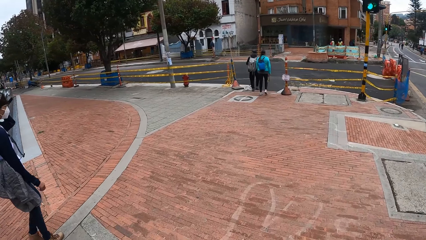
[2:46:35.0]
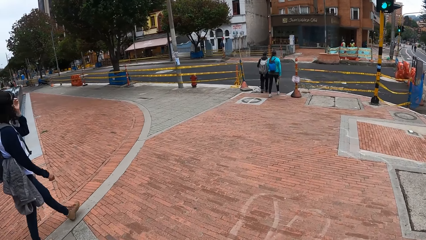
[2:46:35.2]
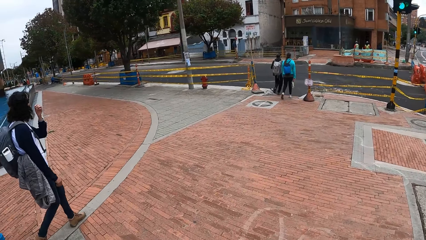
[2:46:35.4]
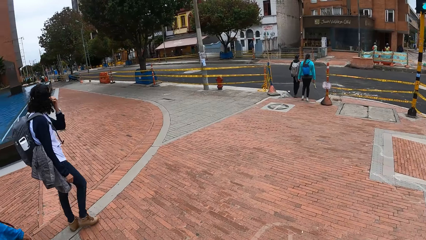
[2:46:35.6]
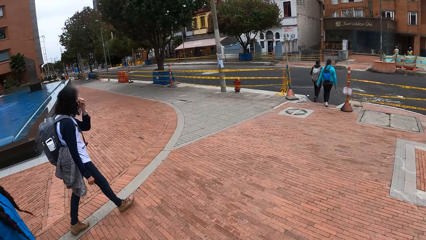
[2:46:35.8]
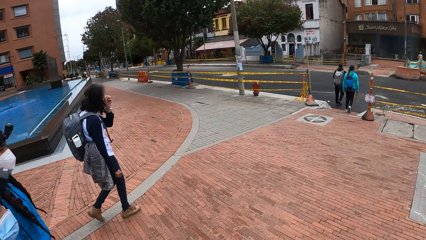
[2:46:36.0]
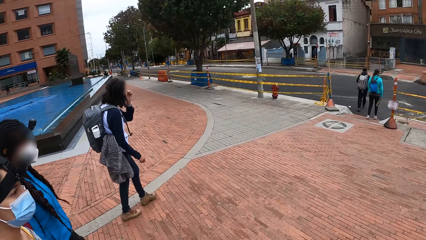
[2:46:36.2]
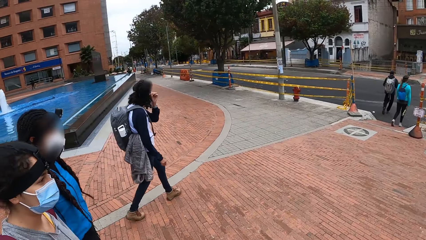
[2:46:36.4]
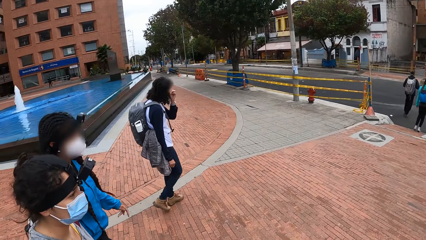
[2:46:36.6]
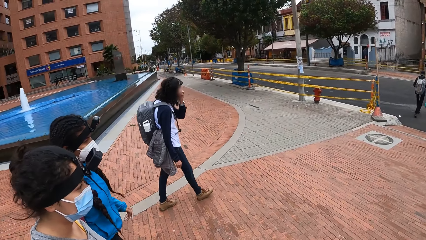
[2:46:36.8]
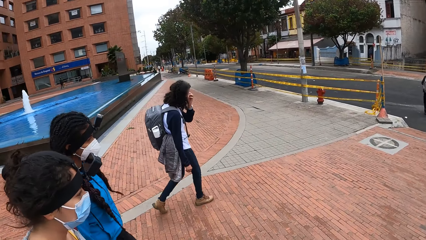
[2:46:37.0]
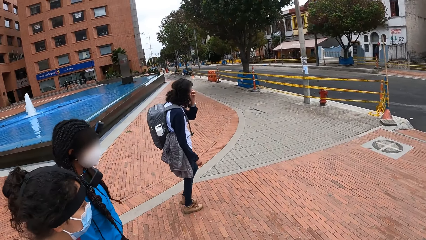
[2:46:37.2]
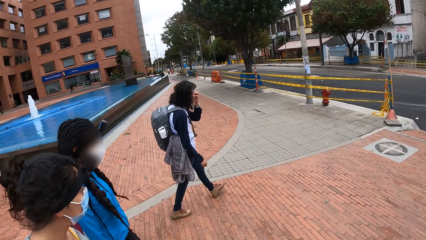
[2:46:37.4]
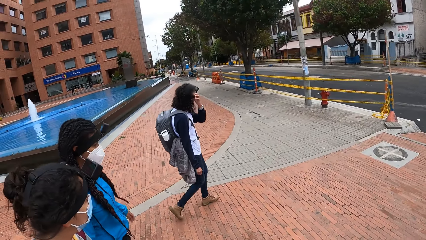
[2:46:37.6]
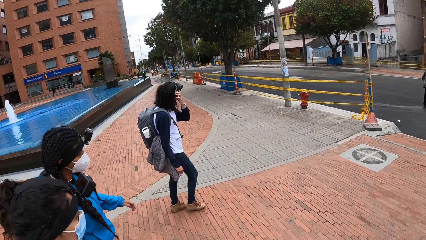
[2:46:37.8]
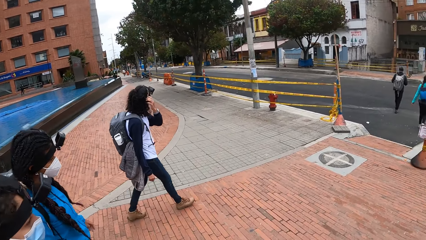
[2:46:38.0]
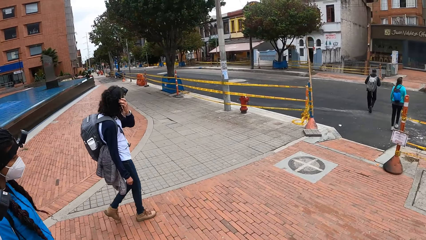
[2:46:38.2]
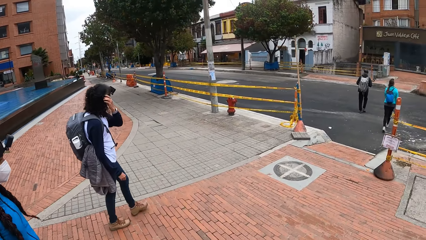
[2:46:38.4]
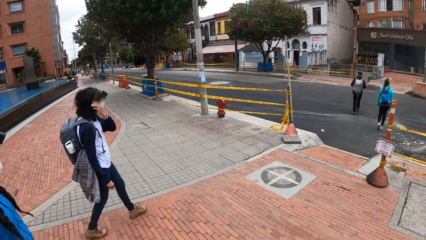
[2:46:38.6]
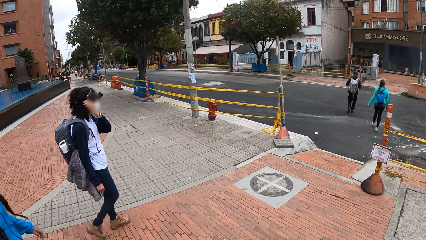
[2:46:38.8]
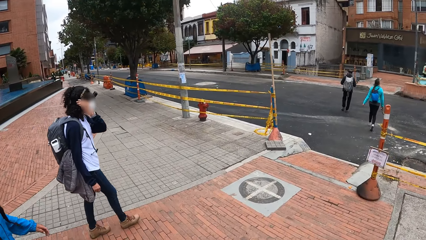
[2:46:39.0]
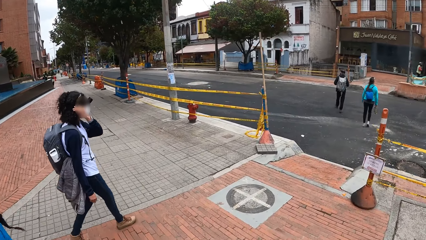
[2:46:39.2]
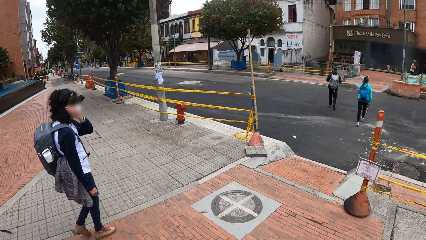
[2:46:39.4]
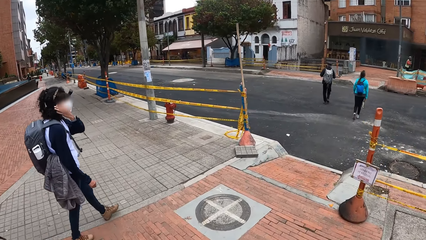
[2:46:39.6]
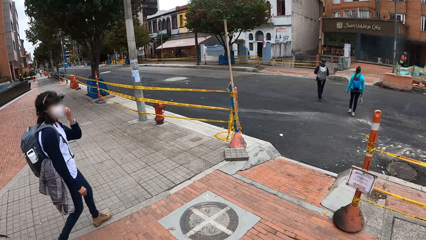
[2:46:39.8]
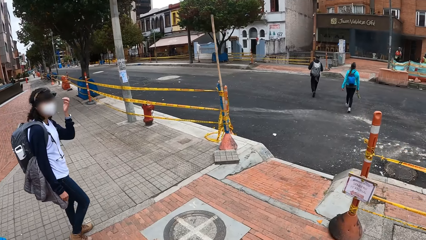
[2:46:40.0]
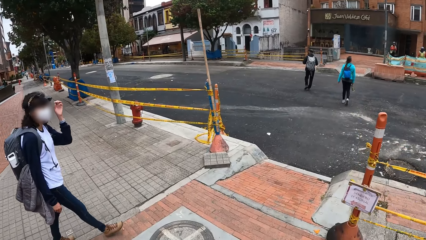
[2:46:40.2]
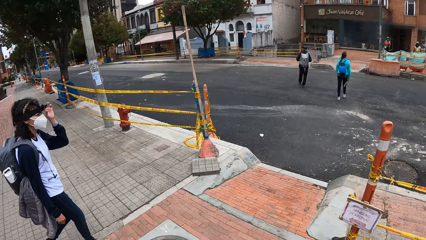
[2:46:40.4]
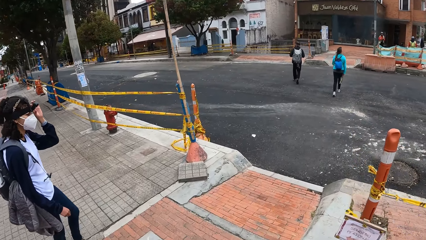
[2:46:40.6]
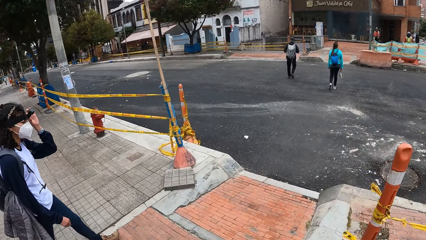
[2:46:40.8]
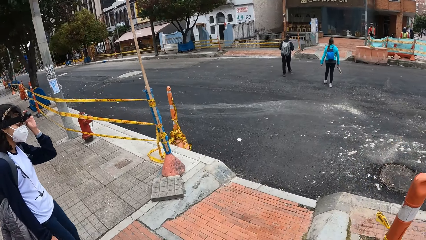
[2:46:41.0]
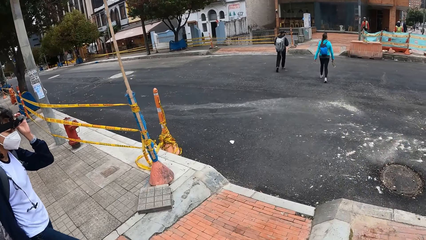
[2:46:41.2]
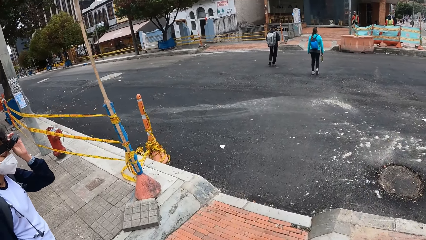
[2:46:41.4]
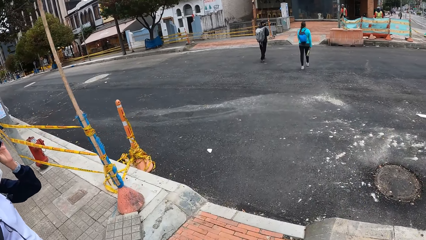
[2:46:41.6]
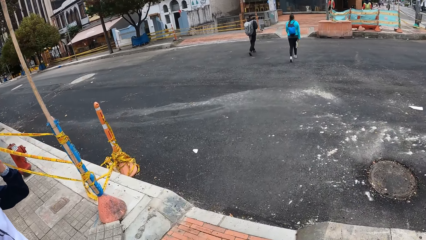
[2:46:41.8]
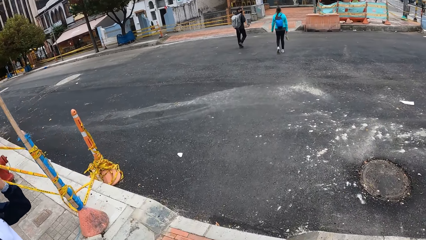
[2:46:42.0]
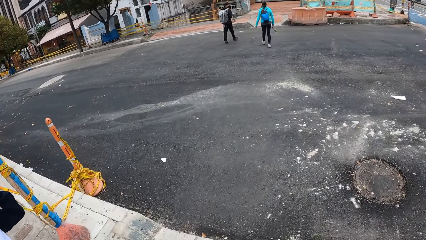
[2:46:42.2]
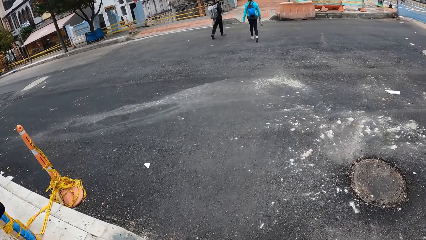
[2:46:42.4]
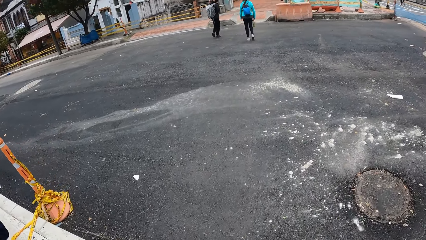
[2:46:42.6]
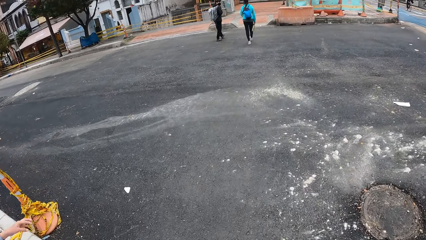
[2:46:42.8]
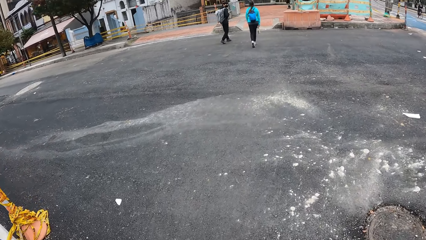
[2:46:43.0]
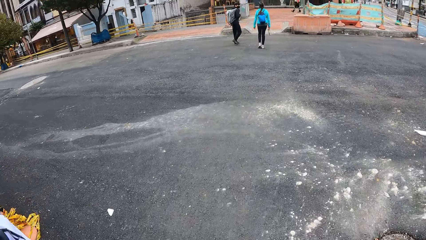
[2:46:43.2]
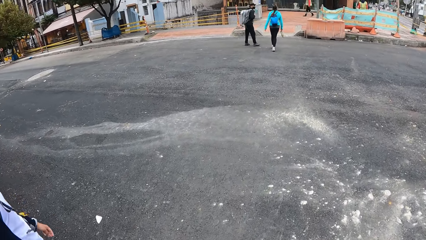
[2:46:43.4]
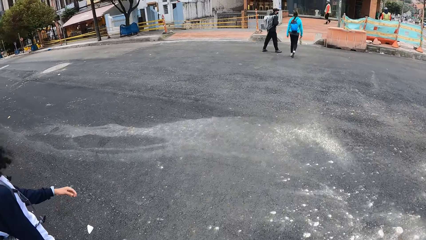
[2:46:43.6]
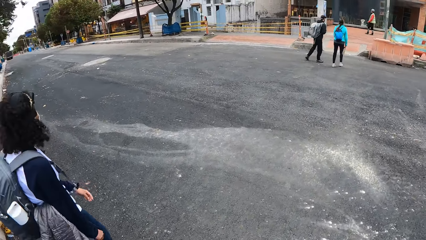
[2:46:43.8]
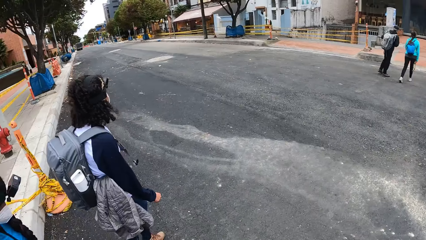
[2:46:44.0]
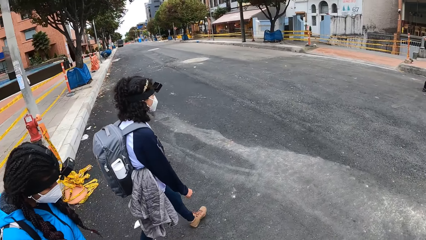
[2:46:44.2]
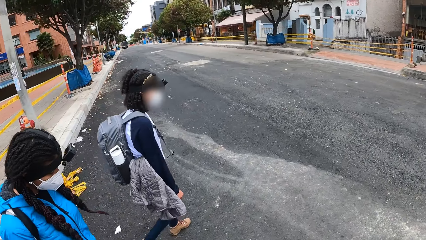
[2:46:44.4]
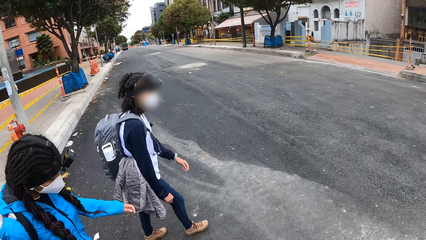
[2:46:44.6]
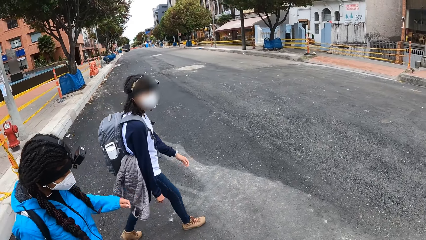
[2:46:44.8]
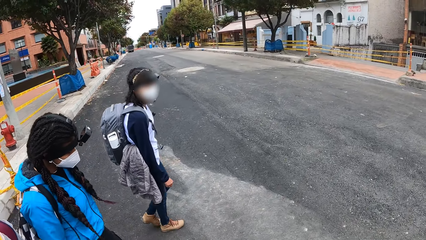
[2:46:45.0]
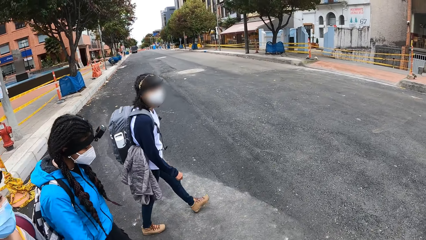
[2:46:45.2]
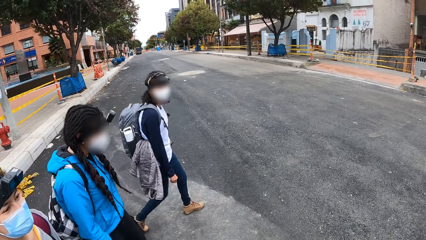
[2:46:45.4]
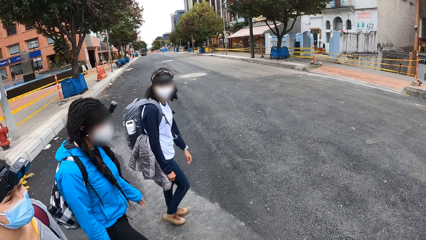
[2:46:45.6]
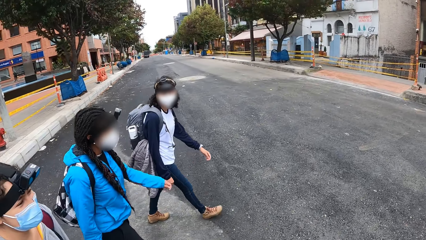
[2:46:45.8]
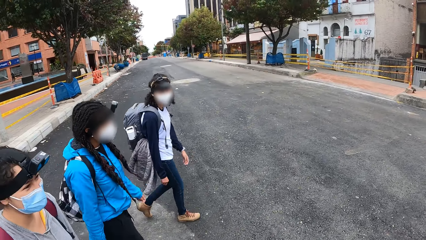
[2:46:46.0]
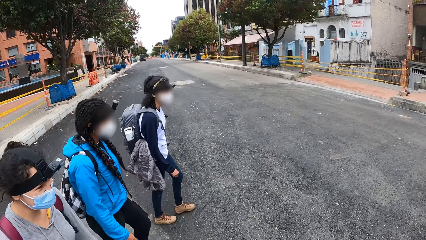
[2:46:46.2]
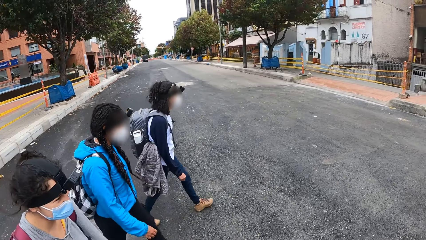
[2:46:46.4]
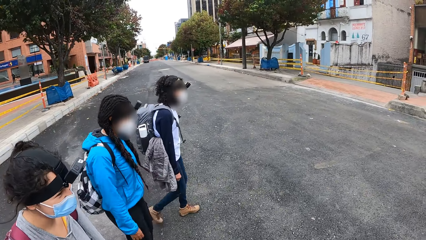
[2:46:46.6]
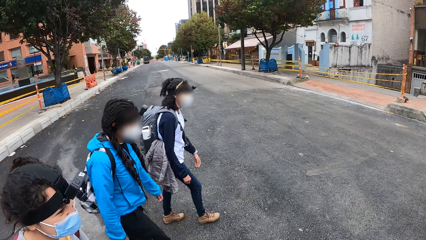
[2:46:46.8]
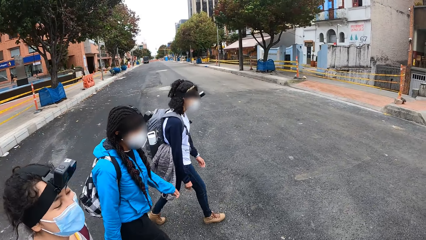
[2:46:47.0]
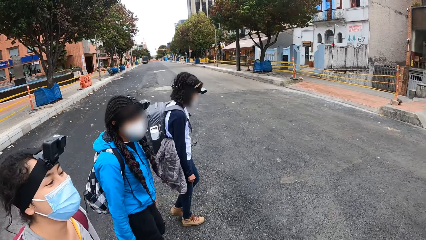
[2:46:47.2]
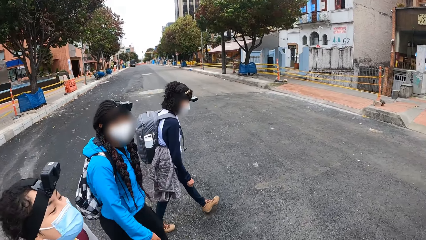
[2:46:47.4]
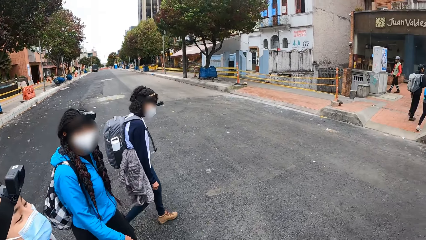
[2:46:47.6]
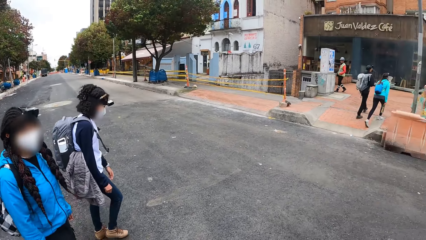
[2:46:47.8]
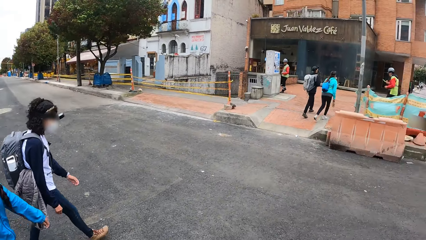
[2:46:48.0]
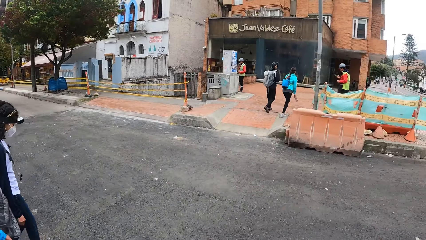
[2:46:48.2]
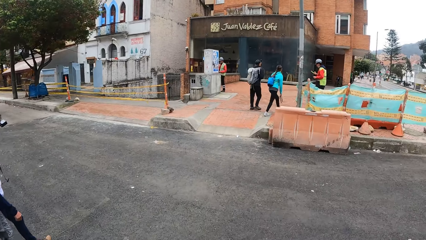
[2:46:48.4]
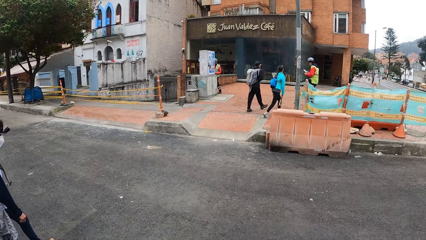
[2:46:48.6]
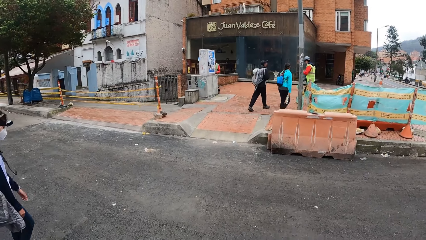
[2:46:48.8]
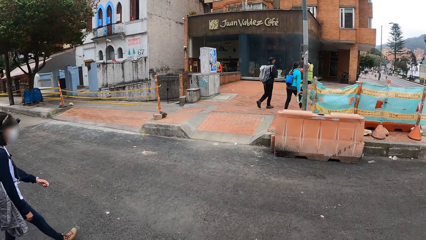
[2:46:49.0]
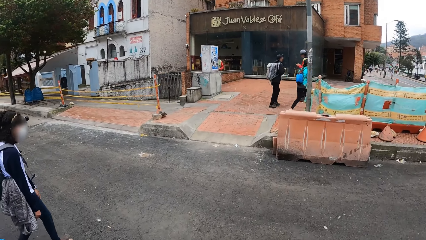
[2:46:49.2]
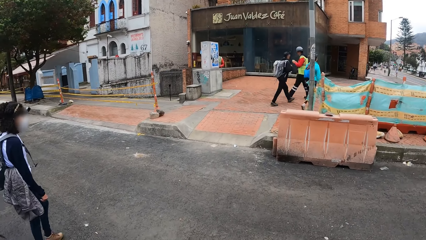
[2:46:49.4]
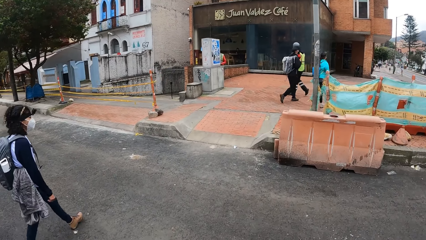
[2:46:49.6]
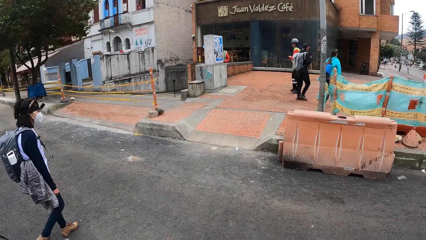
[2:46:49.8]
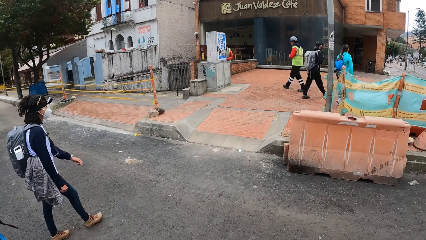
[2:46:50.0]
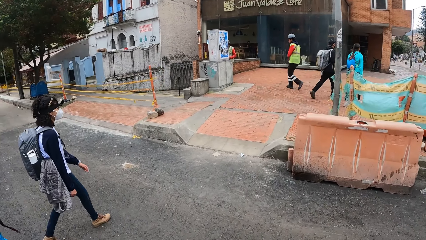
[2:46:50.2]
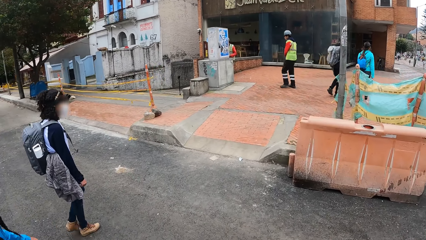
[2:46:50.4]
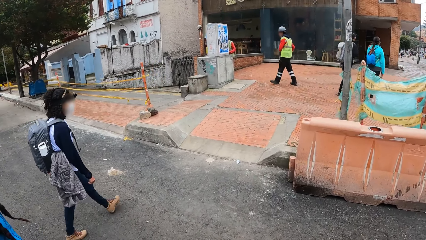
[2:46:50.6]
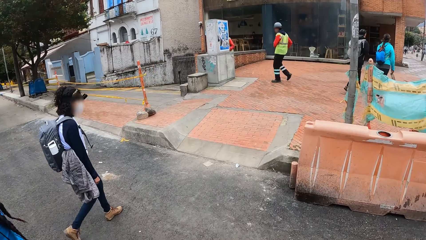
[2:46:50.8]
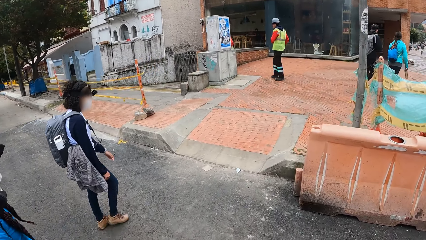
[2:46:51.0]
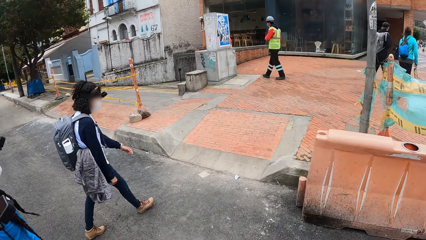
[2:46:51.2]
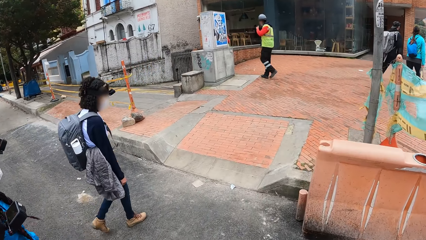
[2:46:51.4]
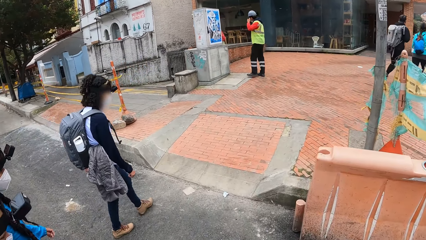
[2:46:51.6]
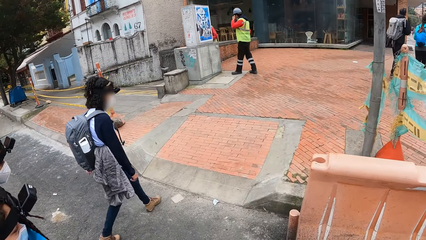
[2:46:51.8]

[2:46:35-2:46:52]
The woman adjusts the camera on her head with her left hand. Another woman interacts with the camera wearer, a third woman and a fourth woman. The camera wearer walks on the road. They look at three women. The third woman crosses the road. The third woman laughs.
